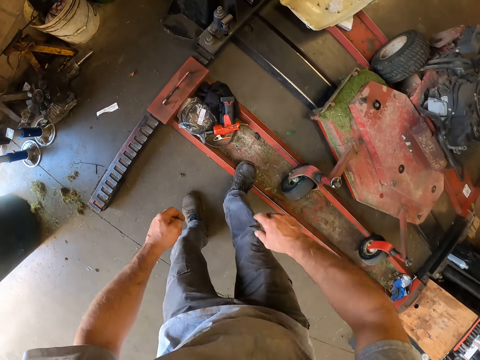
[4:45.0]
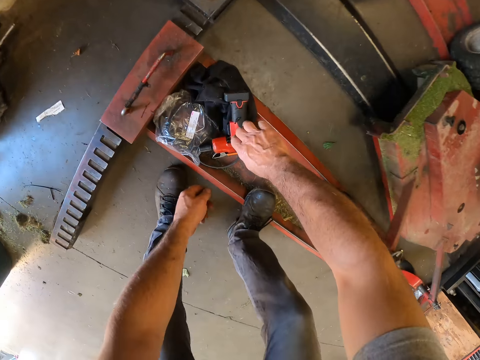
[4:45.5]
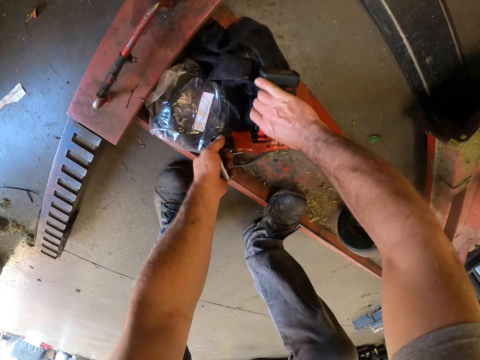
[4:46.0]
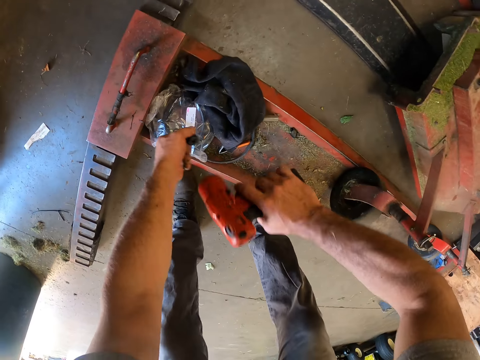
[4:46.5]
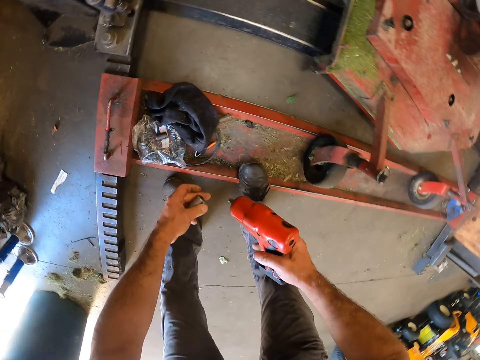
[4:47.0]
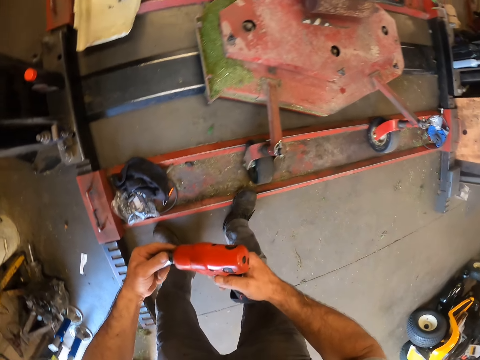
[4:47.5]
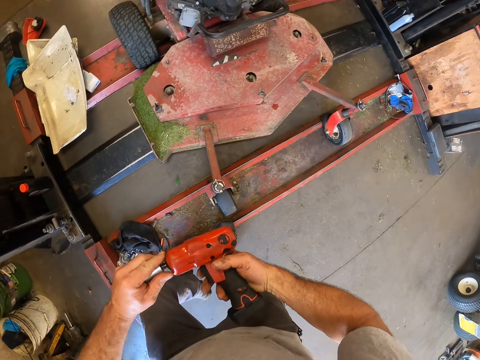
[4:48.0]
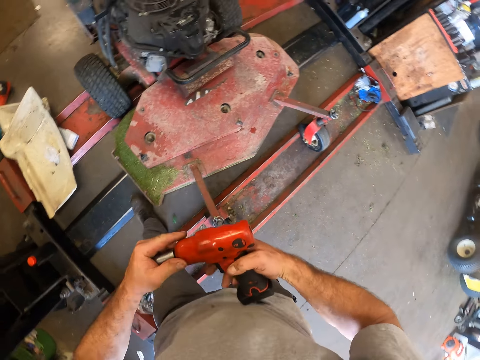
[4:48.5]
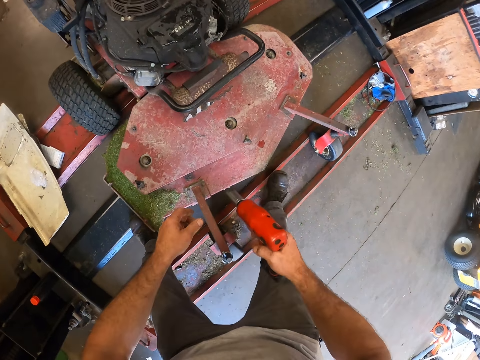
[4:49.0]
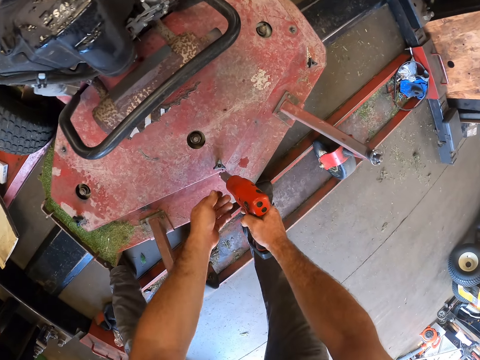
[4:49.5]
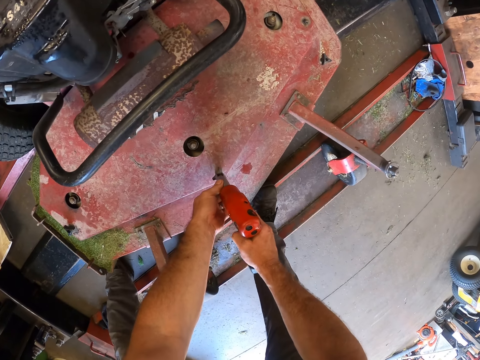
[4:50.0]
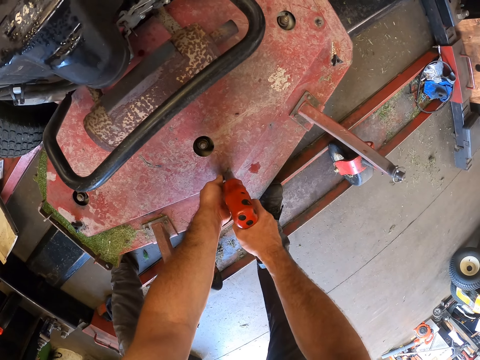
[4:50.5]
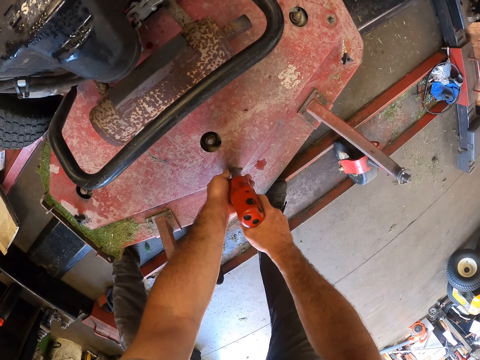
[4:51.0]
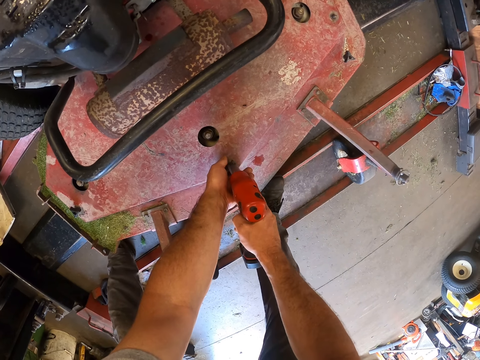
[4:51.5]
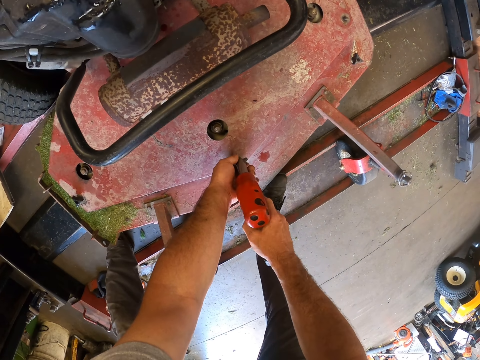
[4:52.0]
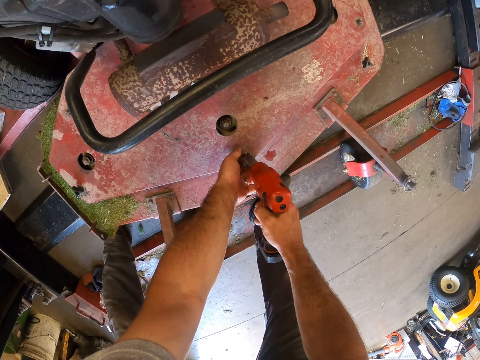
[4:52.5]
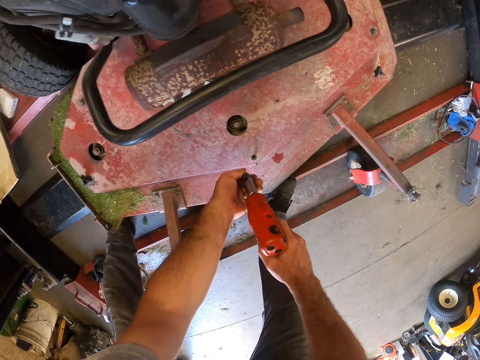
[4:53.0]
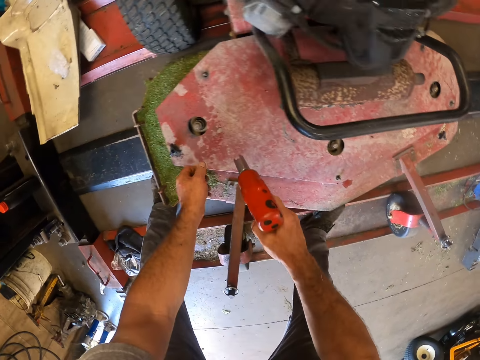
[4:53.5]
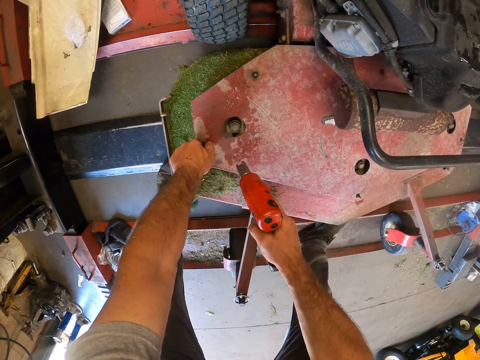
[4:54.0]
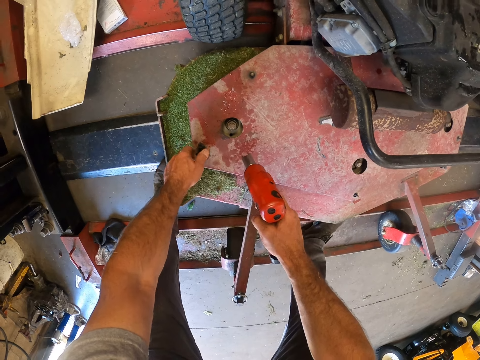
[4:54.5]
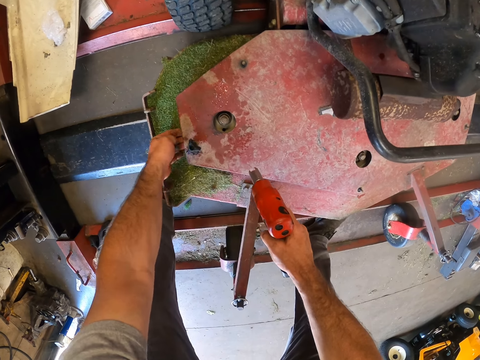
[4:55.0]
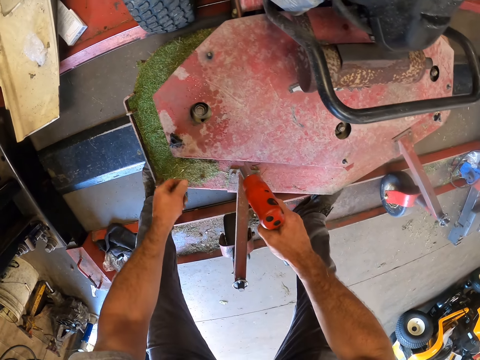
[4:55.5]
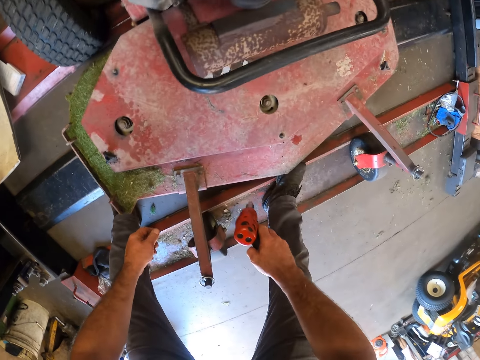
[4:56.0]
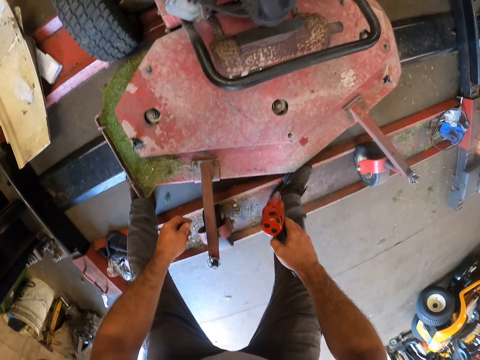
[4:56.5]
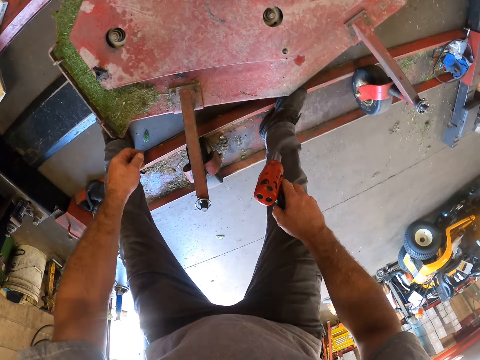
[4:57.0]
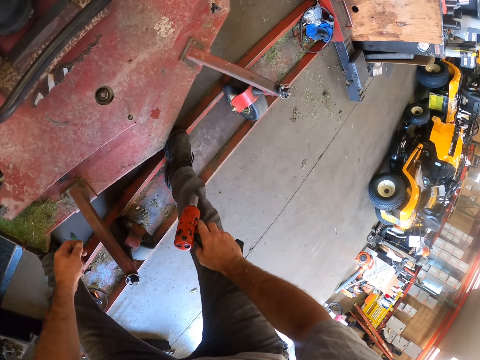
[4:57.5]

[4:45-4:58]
The camera wearer bends downwards. He picks up a wrench, a cordless impact wrench, from a cloth on the work bench. He removes a bolt remover from the wrench and drops the bolt remover on a bag on the floor. He stands up. He fixes the bolt remover in his hand on the wrench's bit. He walks around and bends downwards. He removes a bolt from the cover of the pulley compartment of the lawn mower with the wrench. He takes the bolt from the wrench with his left hand. He moves around. He shakes the cover of the pulley compartment of the lawn mower with his left hand. He holds the lawn mower and looks around.

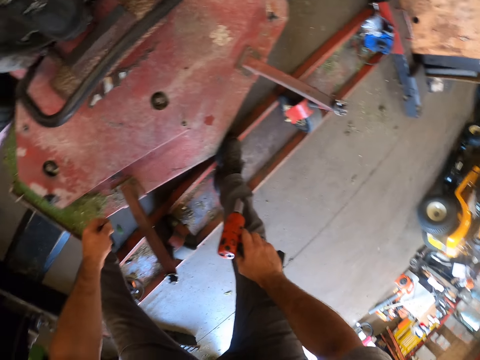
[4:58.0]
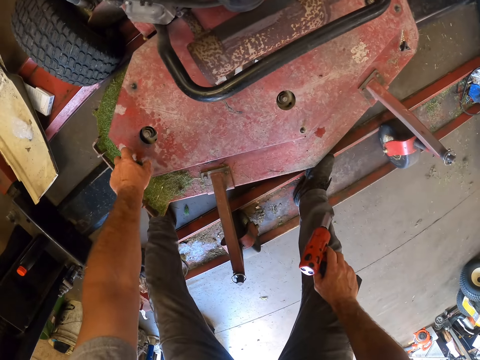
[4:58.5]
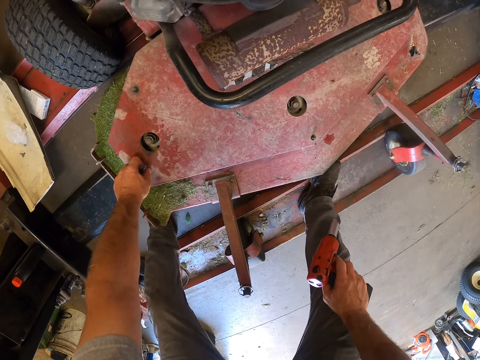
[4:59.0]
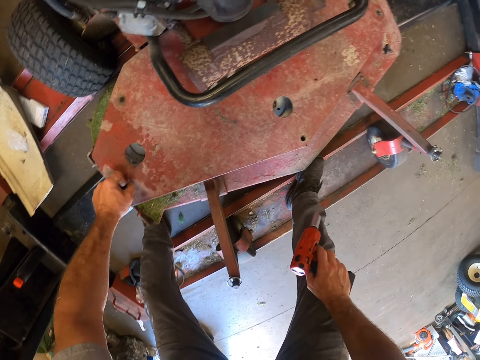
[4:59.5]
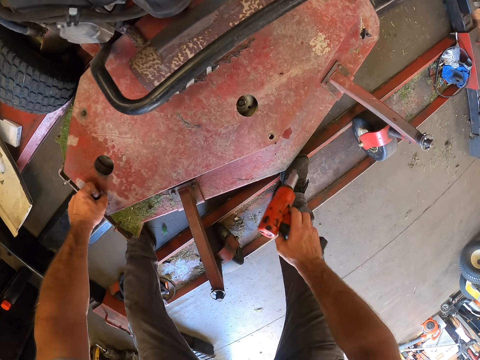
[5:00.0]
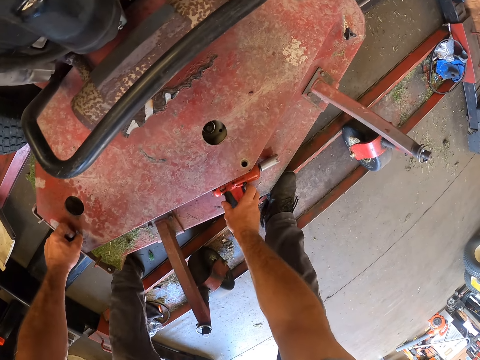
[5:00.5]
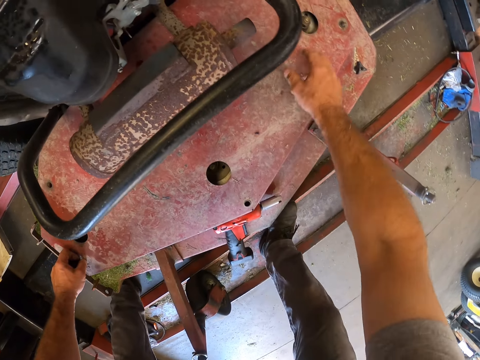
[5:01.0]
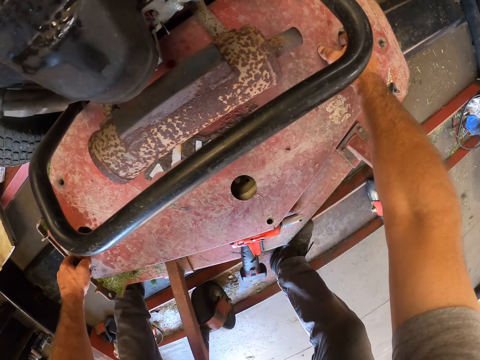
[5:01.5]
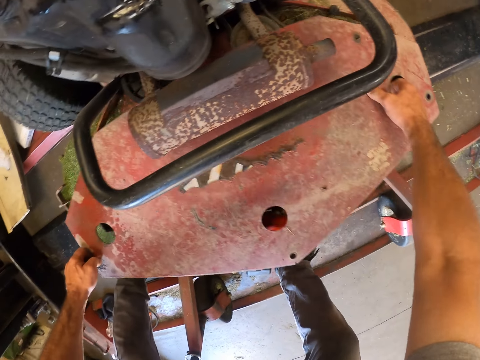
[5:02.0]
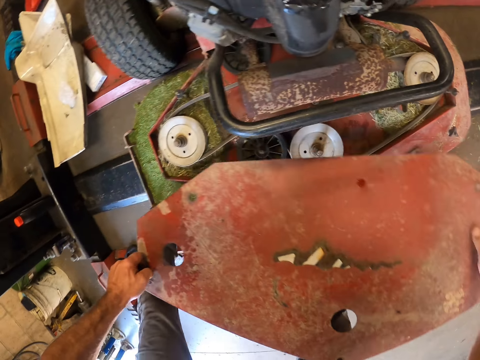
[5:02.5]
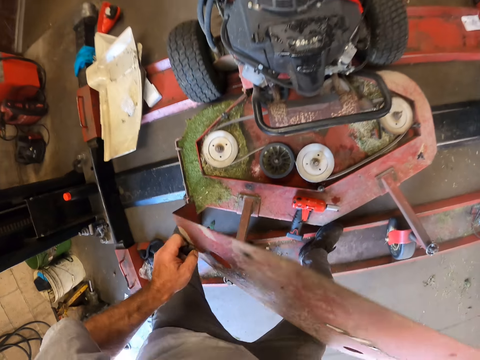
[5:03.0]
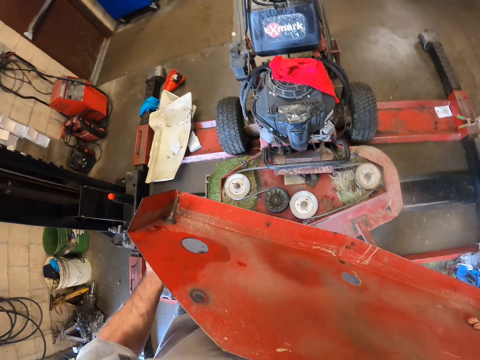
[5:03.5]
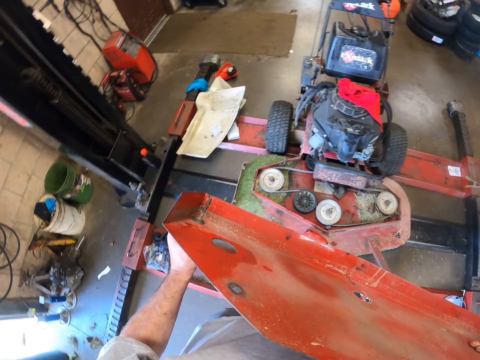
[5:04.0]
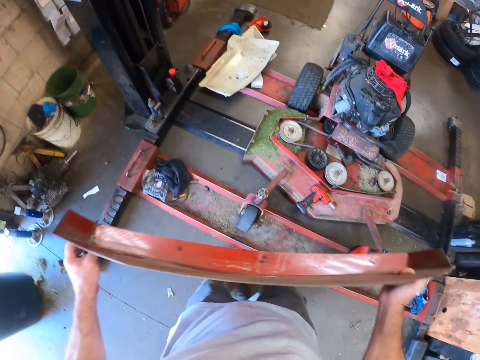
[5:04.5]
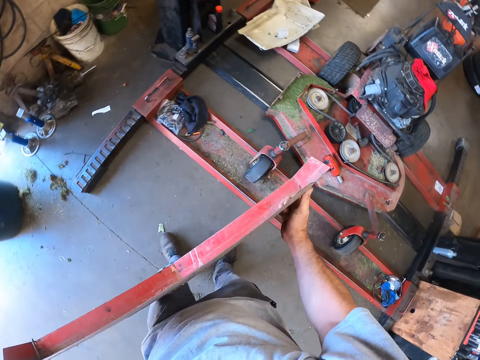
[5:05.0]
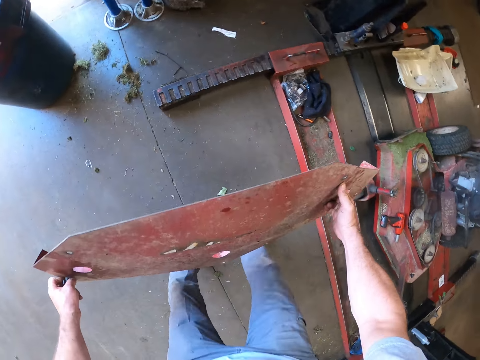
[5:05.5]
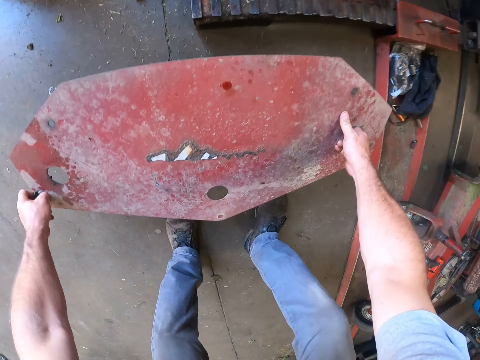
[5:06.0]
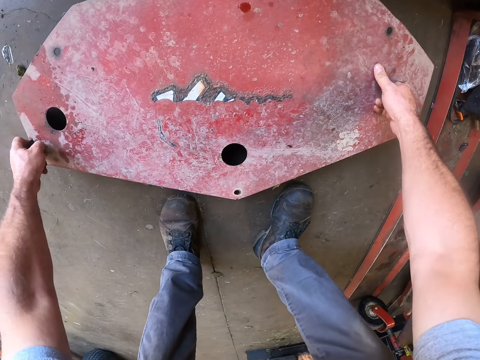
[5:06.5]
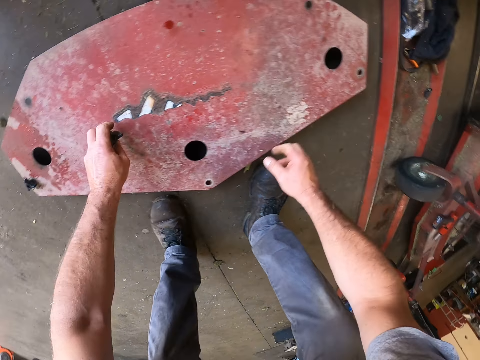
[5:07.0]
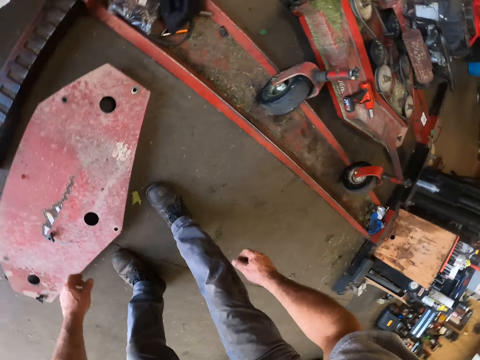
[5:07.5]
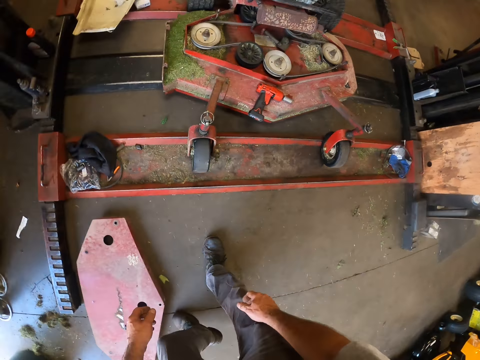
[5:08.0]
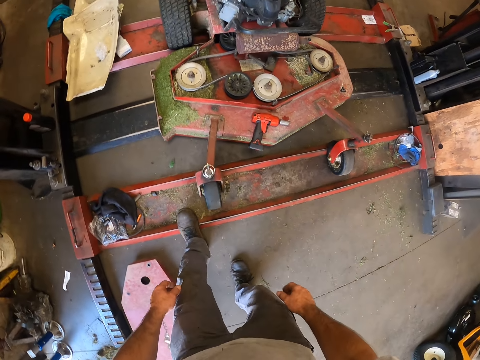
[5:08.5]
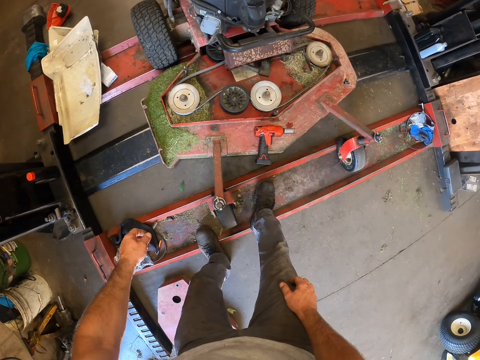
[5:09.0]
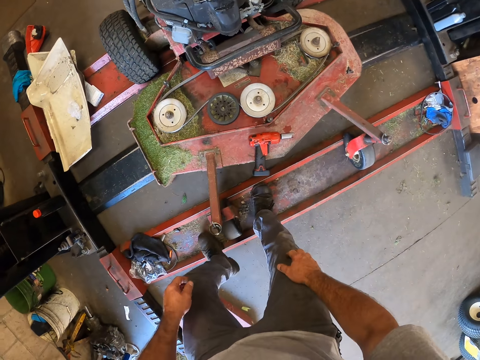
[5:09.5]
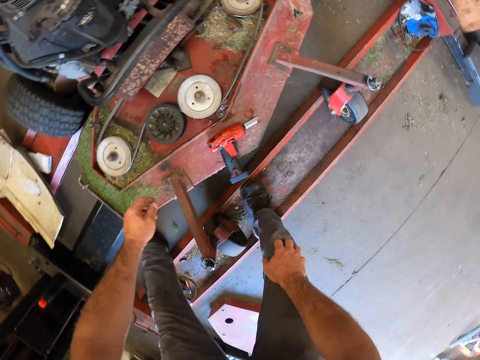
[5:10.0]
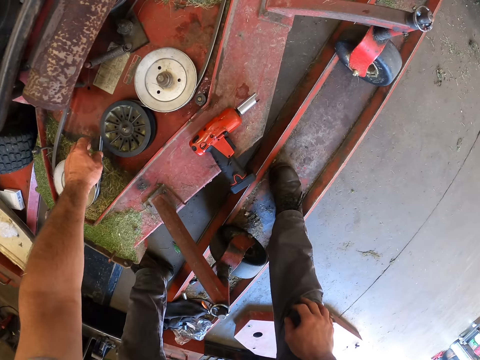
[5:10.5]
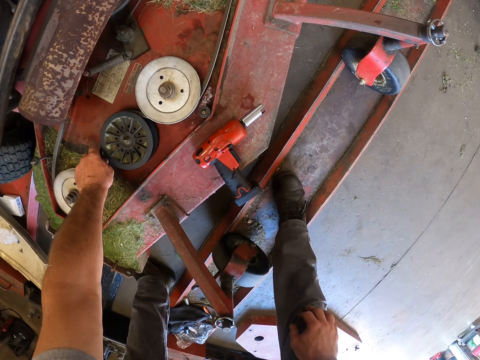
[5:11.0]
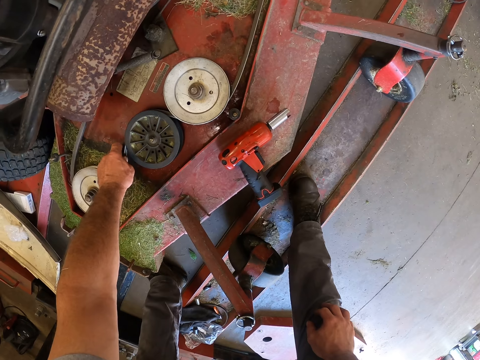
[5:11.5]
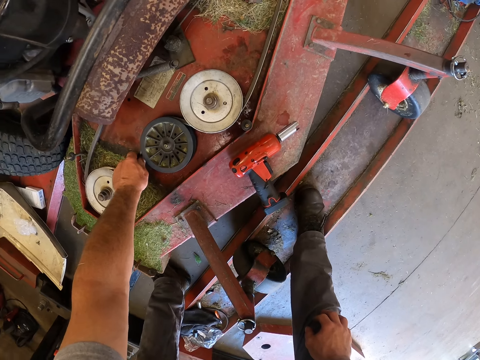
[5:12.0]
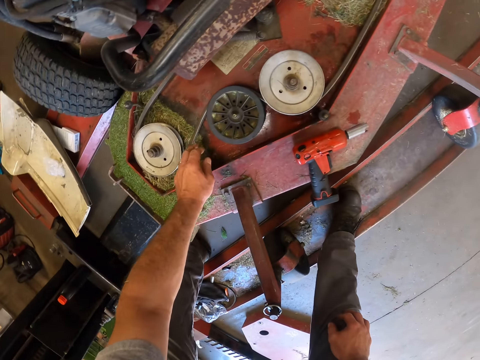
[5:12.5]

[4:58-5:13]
The camera wearer lifts something upwards. He pulls the cover of the pulley compartment of the lawn mower with his left hand. He drops the wrench on the lawn mower. He lifts something upwards. He opens the cover of the lawn mower pulley compartment with both hands. He looks at something. He walks around and bends downwards. He places the cover of the pulley compartment of the lawn mower on the floor. He puts a nut on something. He stands up, walks around and bends downwards. He holds the rubber wire. He touches the belt of the engine of the lawn mower.
